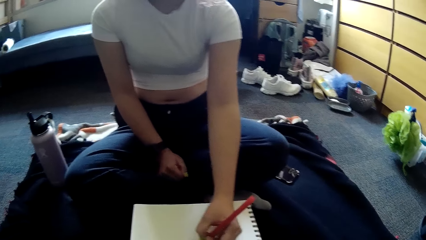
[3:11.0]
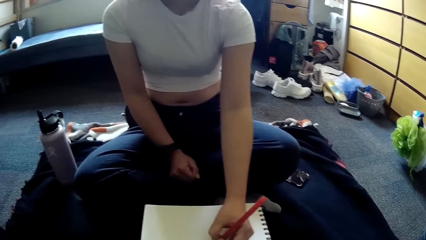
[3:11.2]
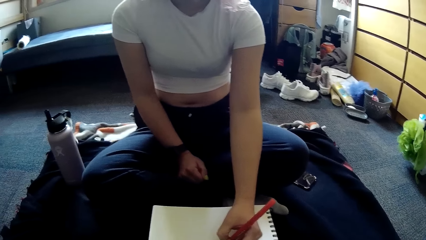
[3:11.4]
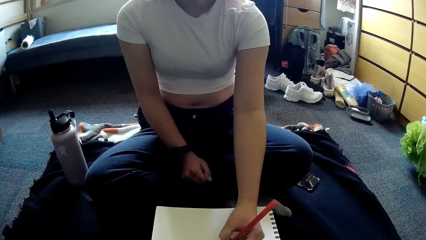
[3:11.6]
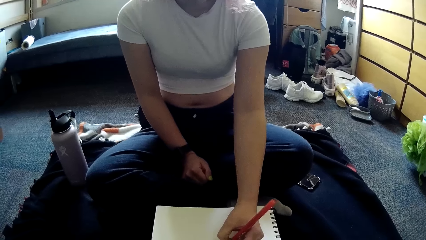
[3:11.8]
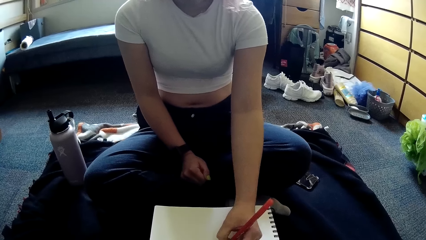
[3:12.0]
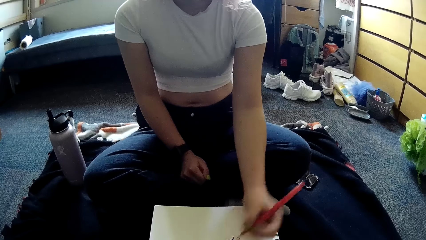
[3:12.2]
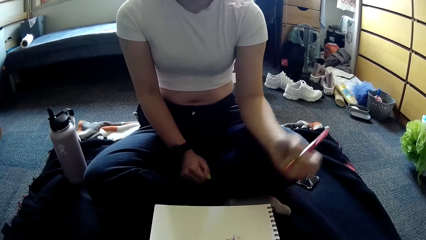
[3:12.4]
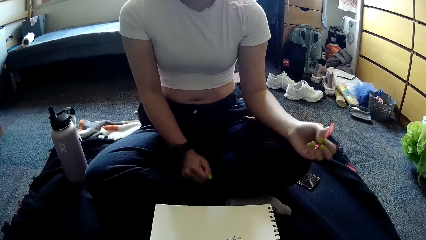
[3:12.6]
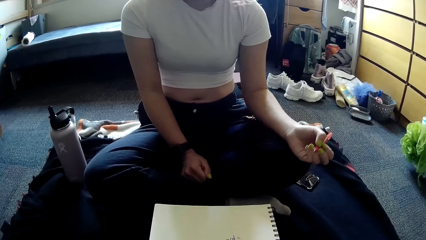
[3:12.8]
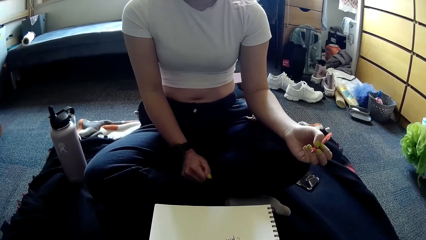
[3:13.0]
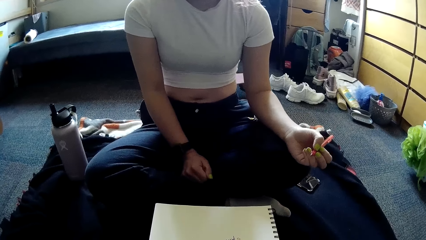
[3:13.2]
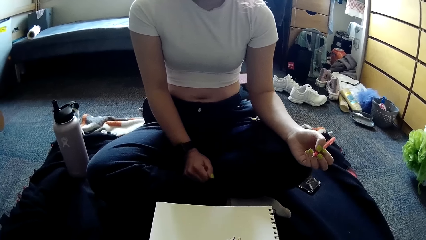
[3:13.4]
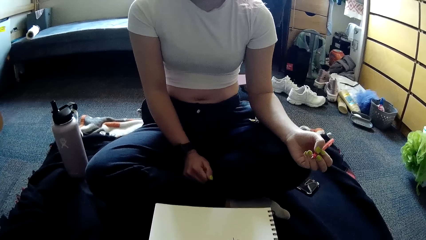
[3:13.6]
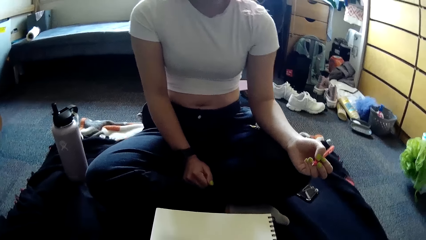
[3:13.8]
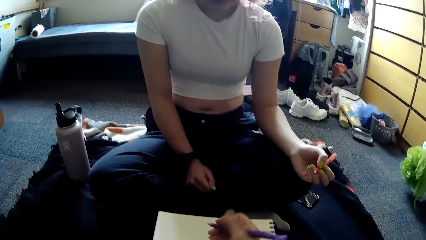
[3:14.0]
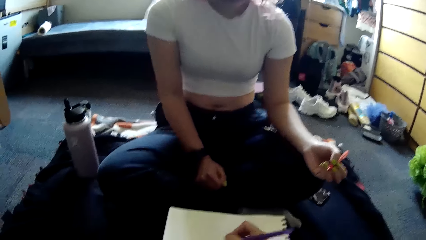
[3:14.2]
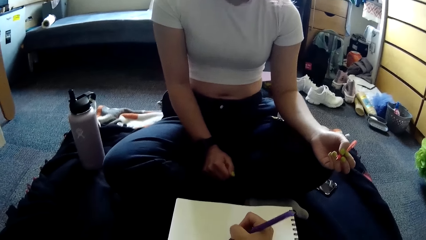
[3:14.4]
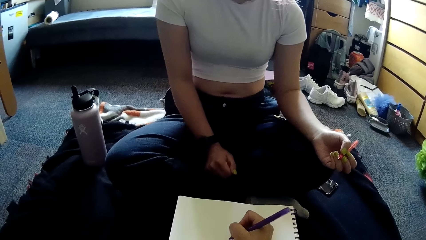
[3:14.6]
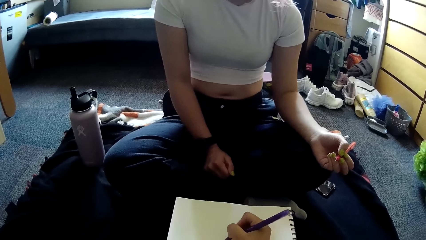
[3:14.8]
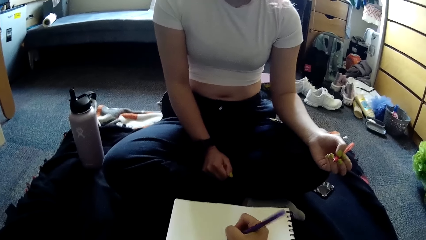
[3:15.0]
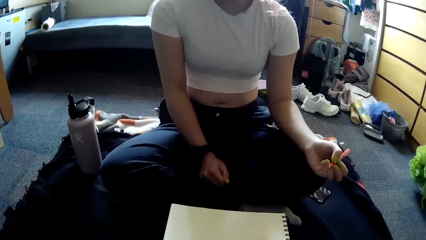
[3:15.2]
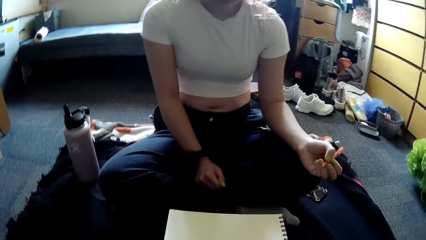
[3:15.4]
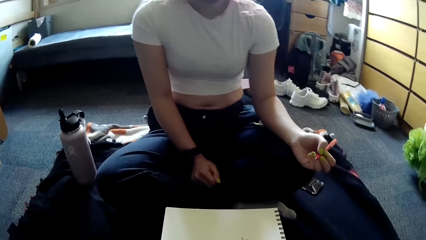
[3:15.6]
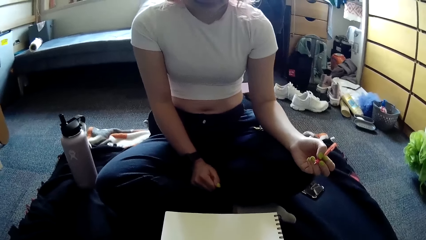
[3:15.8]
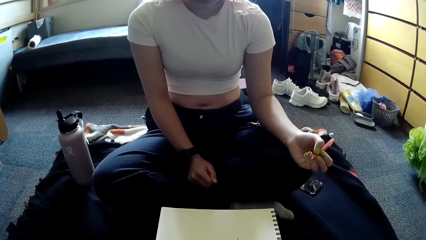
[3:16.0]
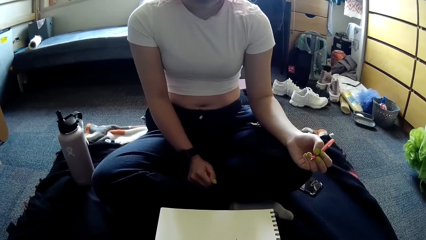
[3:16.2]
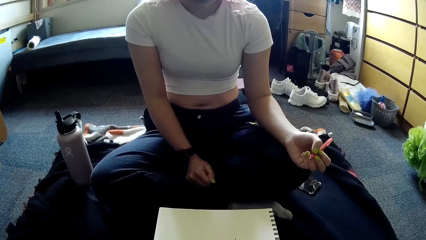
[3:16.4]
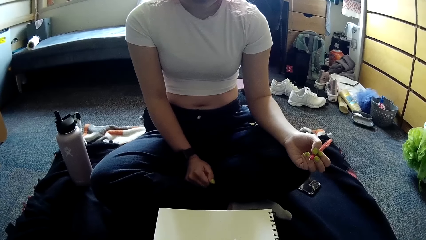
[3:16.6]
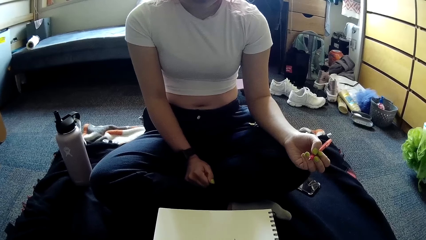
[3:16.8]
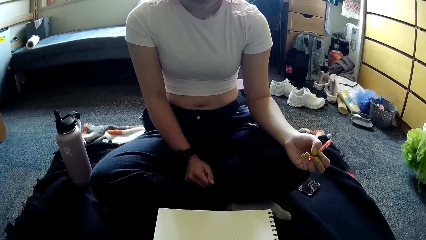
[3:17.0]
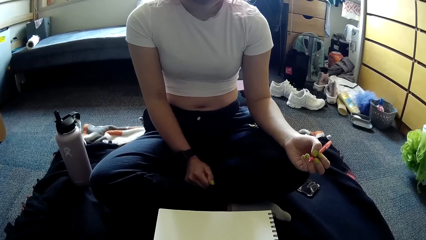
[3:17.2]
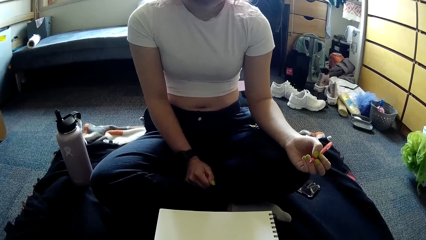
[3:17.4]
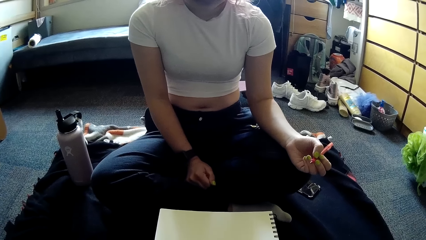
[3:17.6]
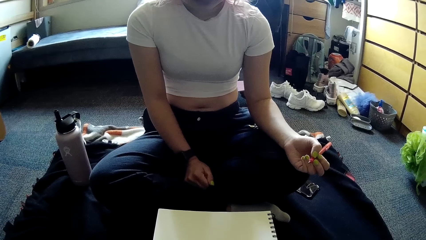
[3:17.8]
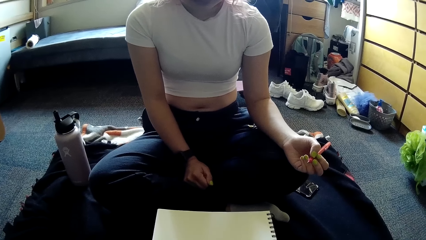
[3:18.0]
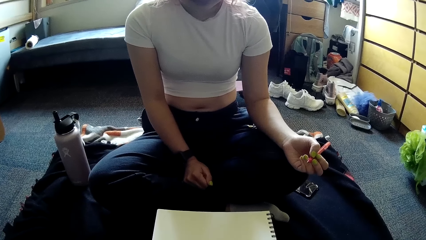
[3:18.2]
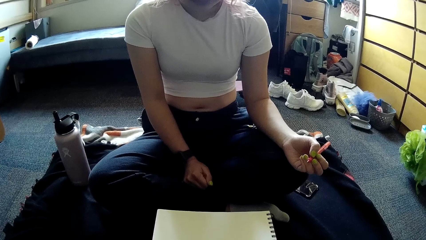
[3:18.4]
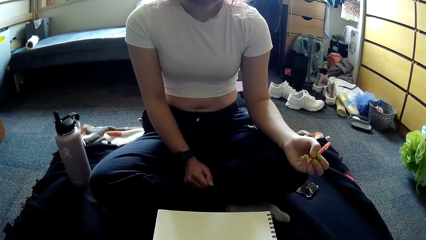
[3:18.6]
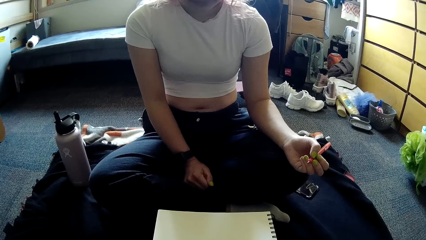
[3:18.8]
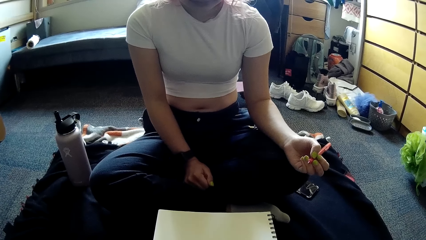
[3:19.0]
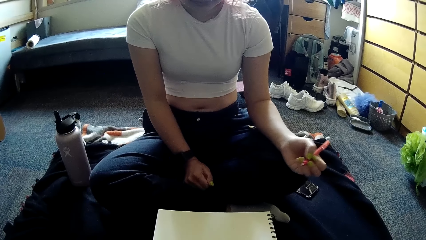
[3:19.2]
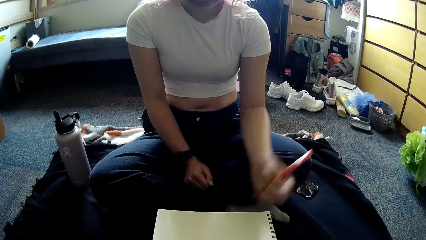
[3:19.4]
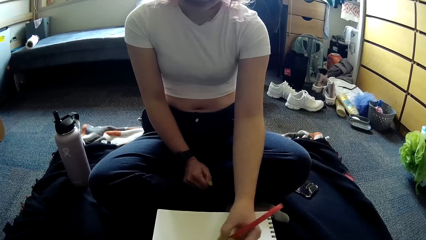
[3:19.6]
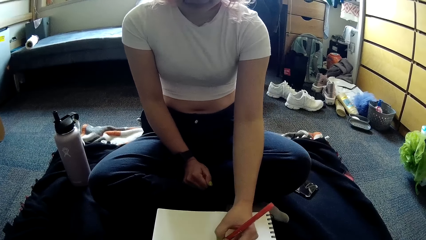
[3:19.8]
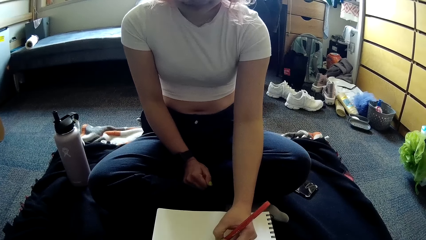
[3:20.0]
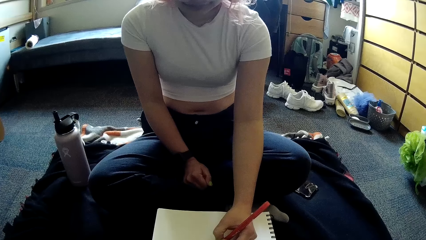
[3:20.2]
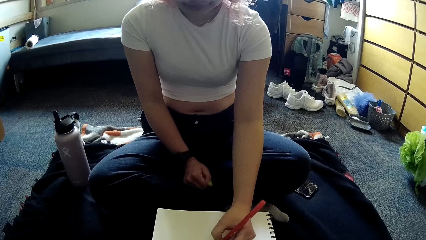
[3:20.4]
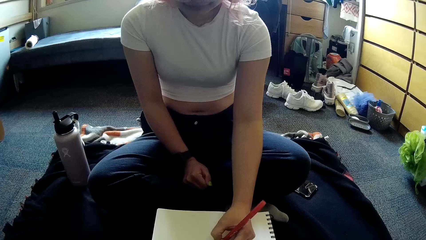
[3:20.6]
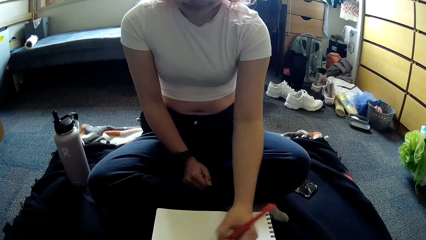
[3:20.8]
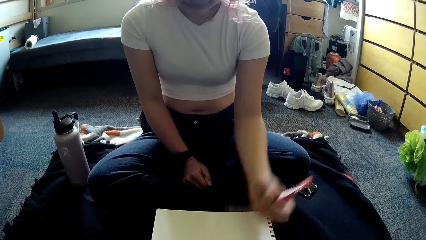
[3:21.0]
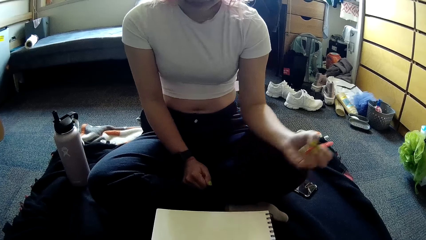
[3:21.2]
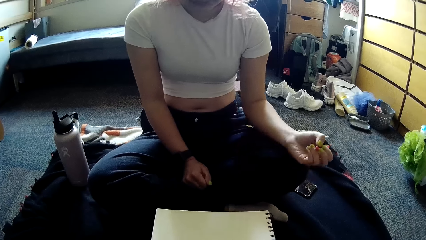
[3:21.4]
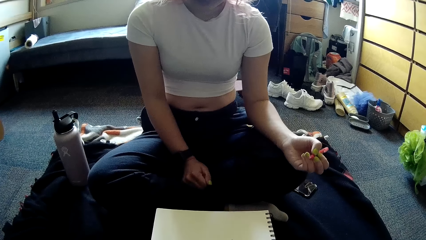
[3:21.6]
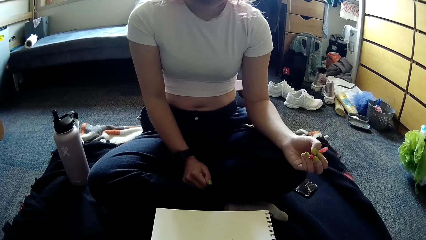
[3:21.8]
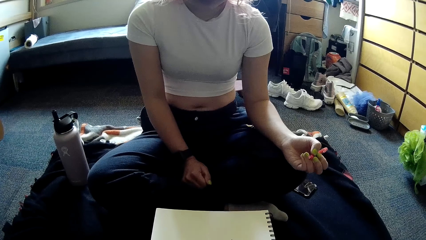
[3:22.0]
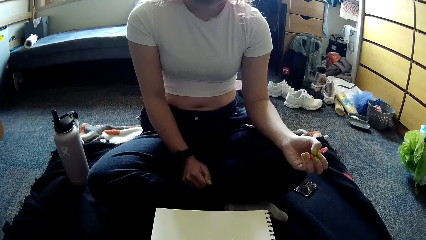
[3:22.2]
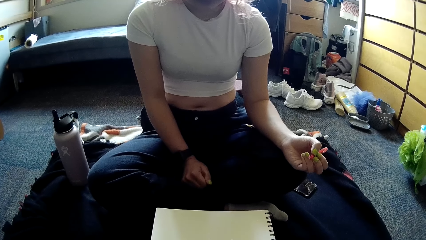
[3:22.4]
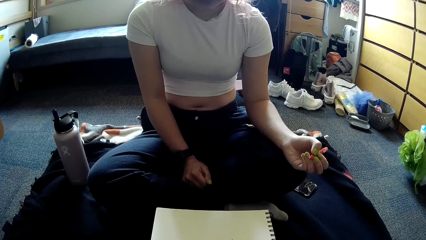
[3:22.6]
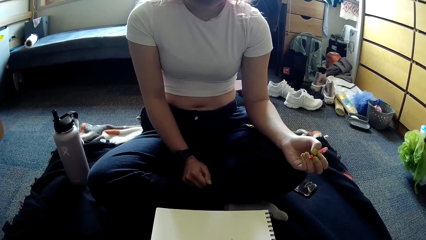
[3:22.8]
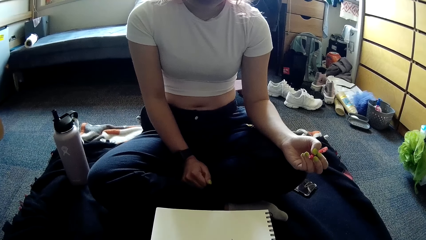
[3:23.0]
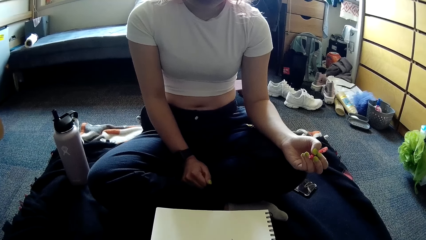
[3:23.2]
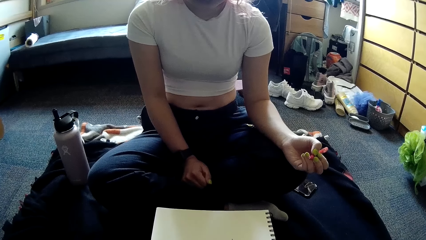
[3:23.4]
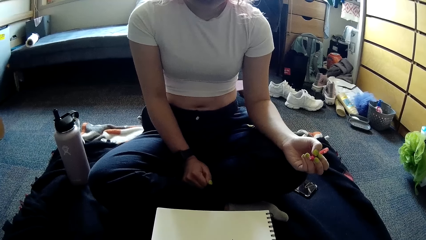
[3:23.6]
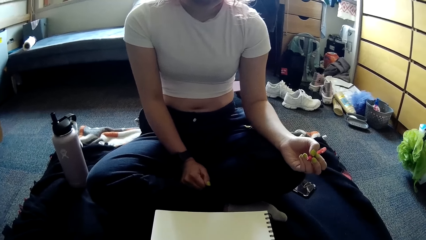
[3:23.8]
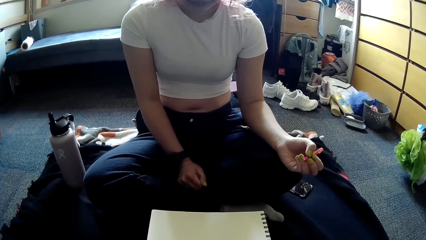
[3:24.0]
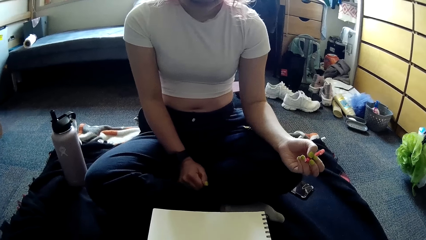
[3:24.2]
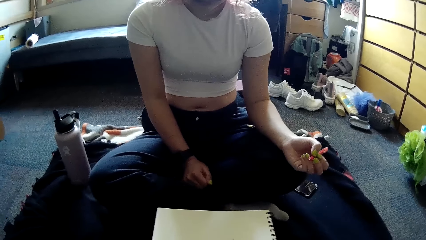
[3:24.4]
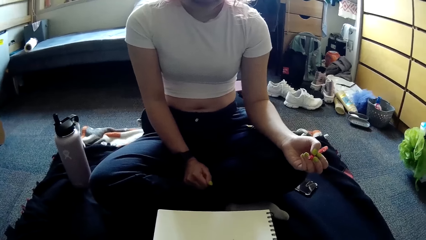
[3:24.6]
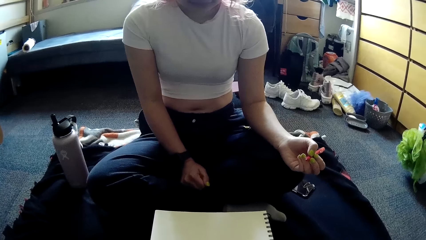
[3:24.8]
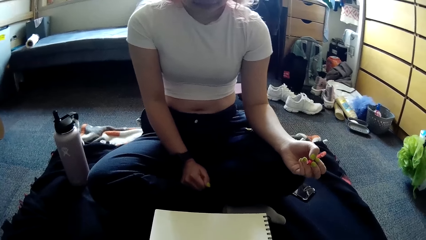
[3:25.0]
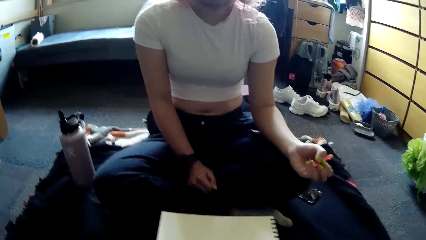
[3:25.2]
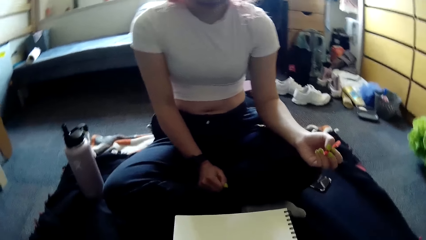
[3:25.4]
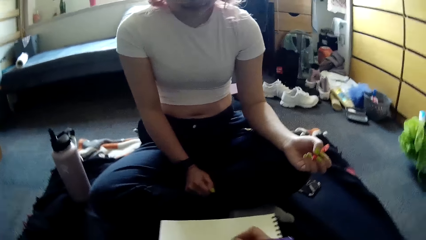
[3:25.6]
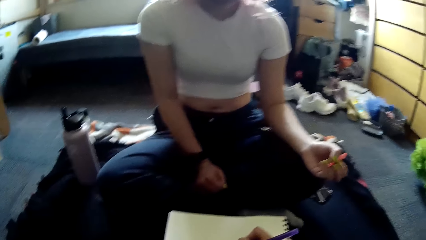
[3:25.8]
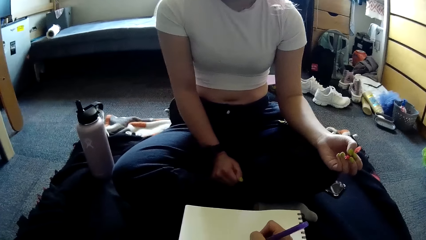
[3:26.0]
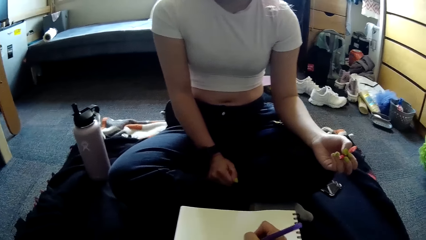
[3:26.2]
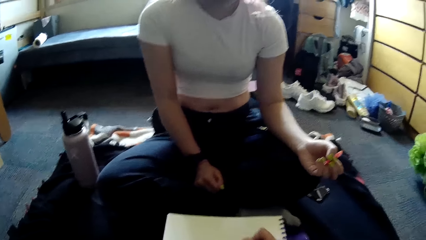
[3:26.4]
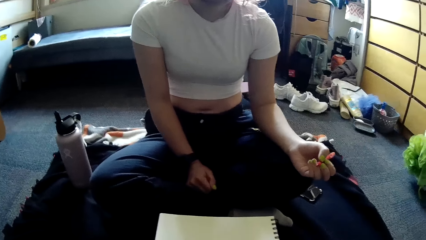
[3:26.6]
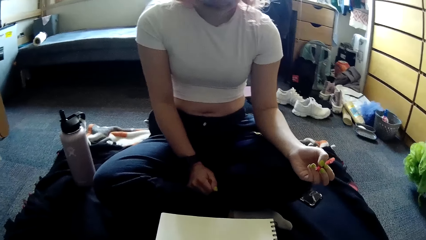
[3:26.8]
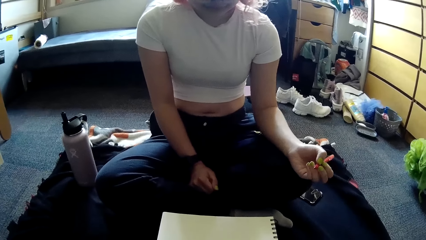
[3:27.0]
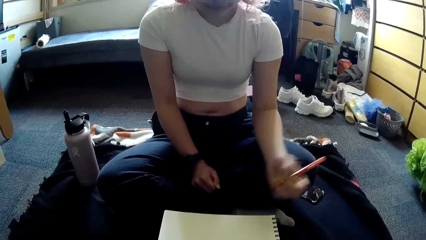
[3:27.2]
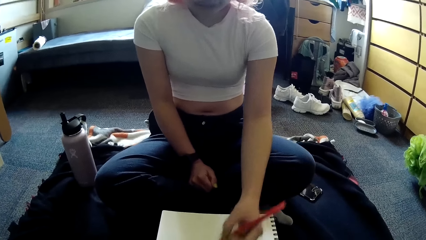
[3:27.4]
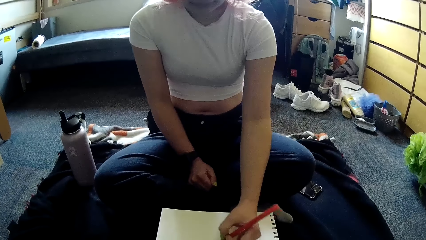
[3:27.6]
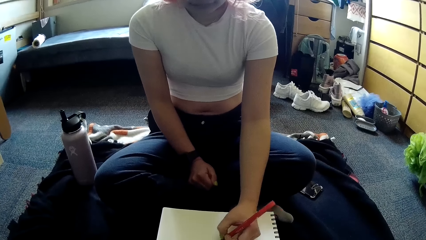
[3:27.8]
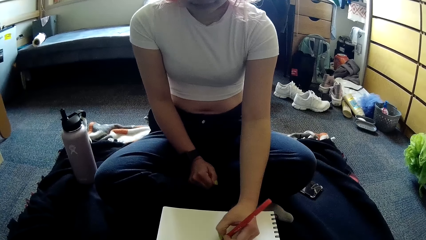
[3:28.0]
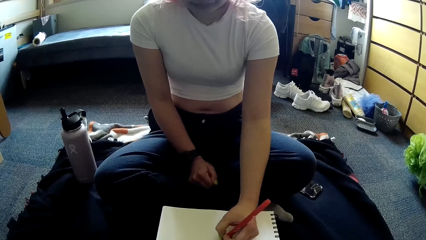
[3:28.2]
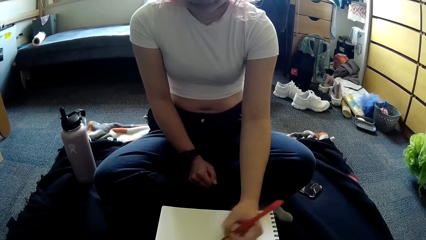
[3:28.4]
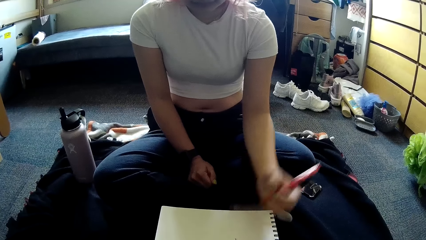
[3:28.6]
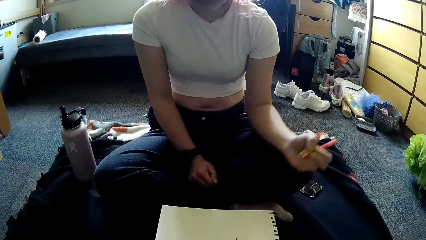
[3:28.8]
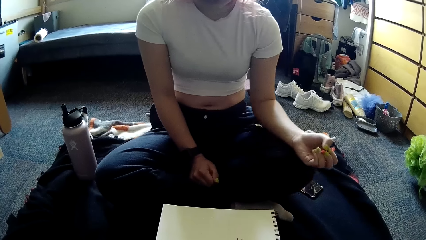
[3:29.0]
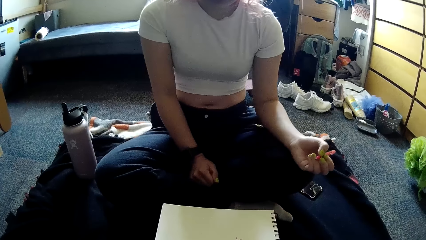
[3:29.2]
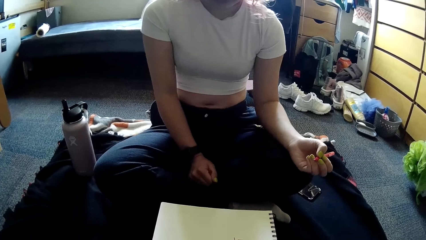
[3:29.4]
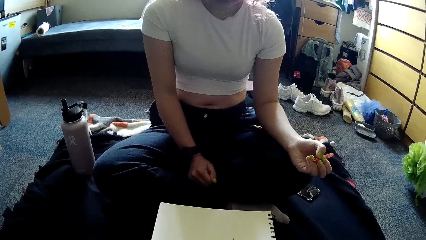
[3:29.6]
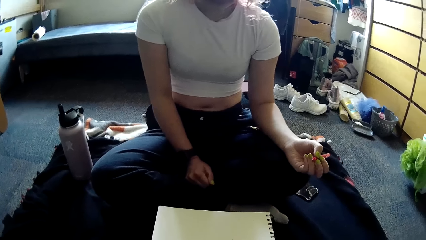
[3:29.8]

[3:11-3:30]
The woman plays the paper game with the pen in her left hand on the jotter. The camera wearer plays the paper game with the pen in her right hand on the jotter. The woman plays the paper game with the pen in her left hand on the jotter. The camera wearer looks on. She plays the paper game with the pen in her right hand on the jotter. The woman plays the paper game with the pen in her left hand on the jotter.
